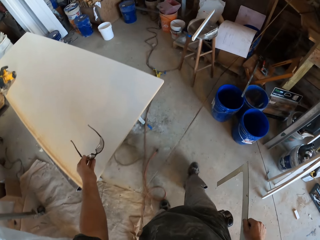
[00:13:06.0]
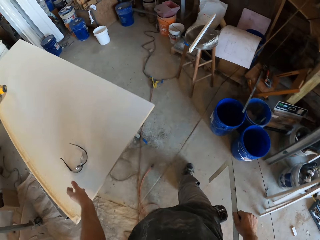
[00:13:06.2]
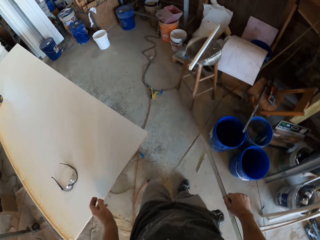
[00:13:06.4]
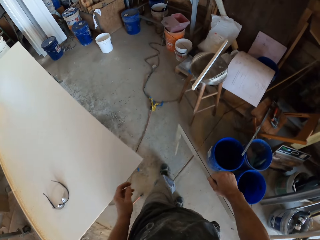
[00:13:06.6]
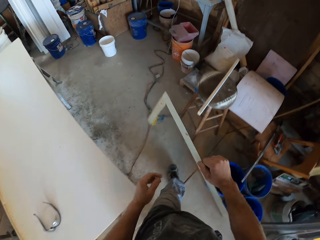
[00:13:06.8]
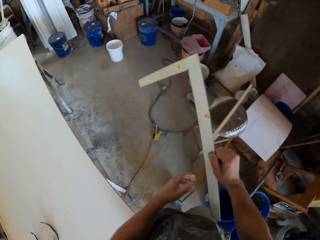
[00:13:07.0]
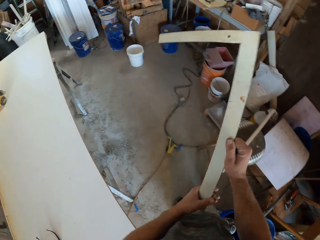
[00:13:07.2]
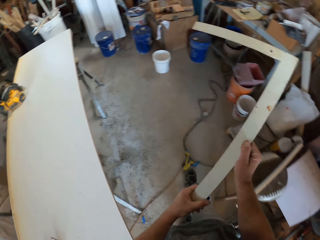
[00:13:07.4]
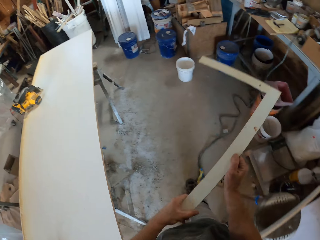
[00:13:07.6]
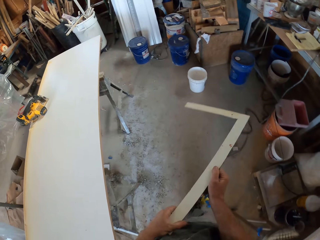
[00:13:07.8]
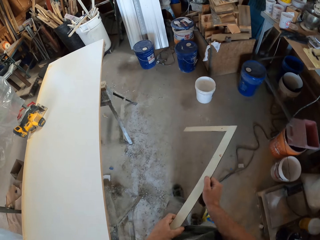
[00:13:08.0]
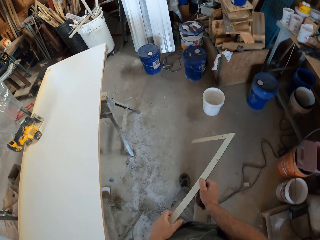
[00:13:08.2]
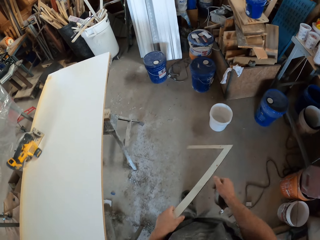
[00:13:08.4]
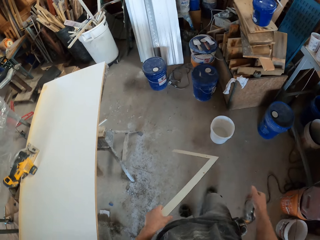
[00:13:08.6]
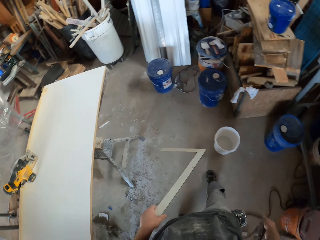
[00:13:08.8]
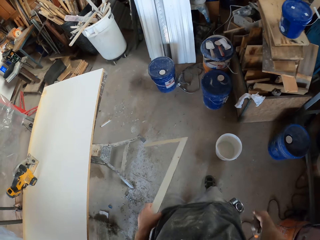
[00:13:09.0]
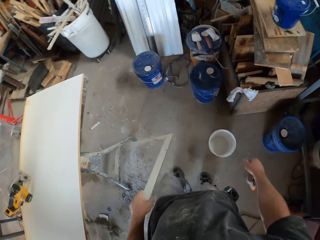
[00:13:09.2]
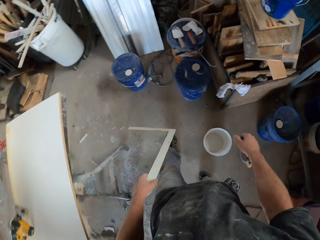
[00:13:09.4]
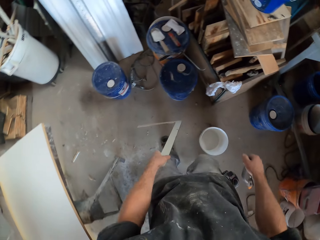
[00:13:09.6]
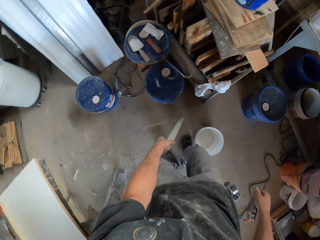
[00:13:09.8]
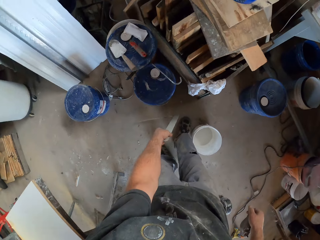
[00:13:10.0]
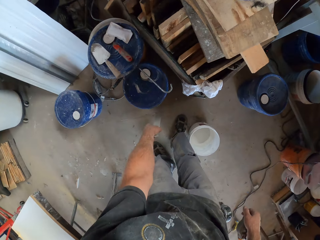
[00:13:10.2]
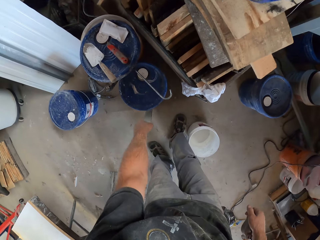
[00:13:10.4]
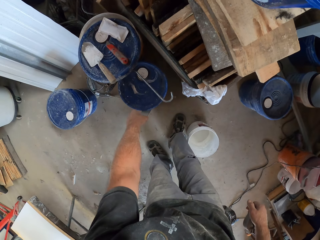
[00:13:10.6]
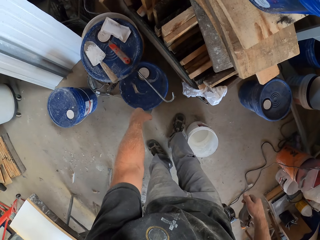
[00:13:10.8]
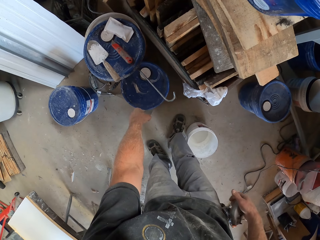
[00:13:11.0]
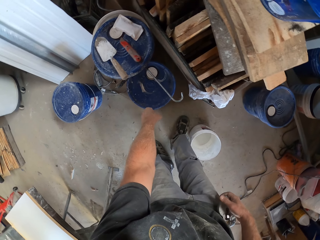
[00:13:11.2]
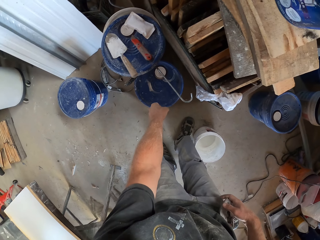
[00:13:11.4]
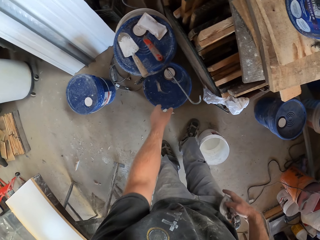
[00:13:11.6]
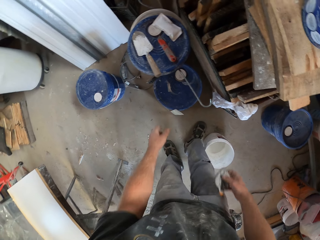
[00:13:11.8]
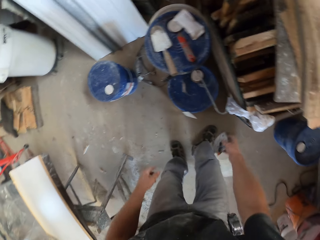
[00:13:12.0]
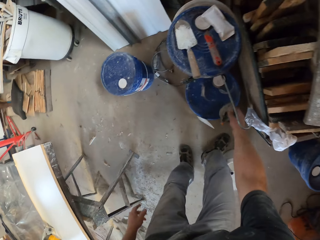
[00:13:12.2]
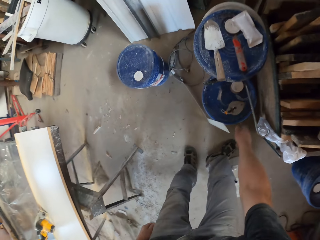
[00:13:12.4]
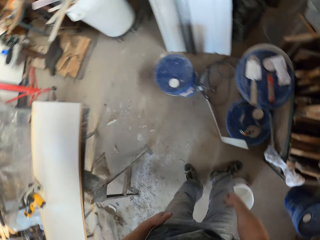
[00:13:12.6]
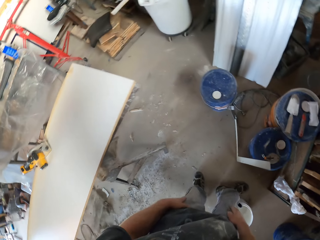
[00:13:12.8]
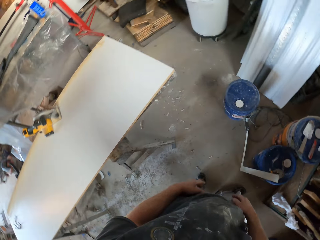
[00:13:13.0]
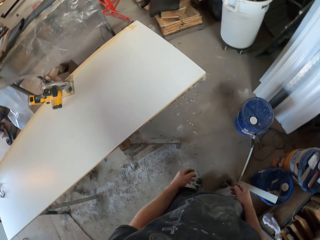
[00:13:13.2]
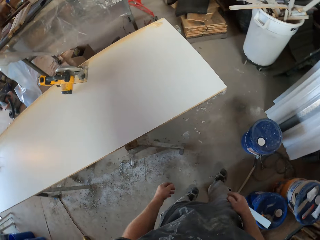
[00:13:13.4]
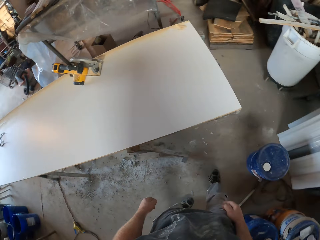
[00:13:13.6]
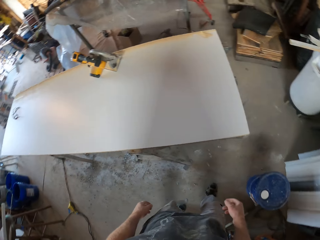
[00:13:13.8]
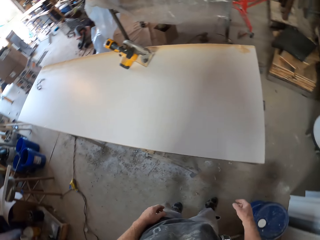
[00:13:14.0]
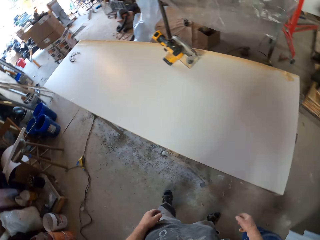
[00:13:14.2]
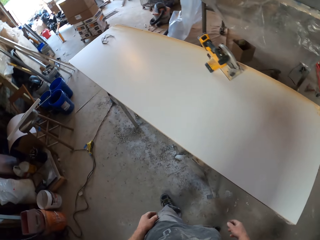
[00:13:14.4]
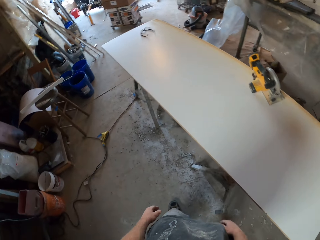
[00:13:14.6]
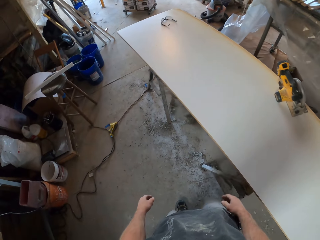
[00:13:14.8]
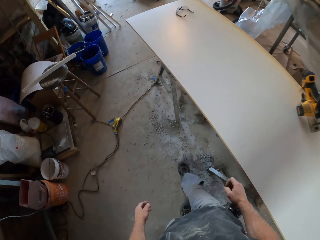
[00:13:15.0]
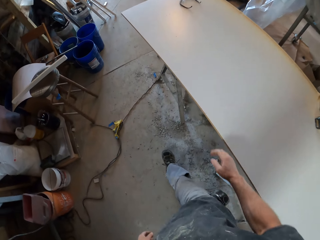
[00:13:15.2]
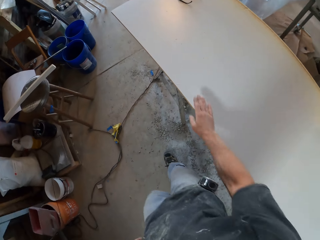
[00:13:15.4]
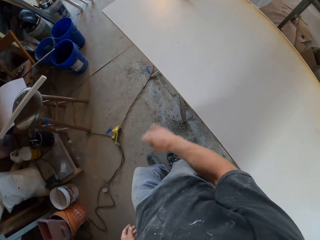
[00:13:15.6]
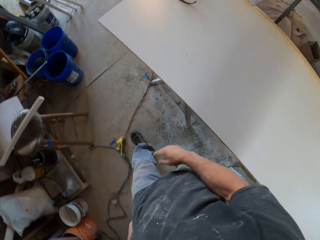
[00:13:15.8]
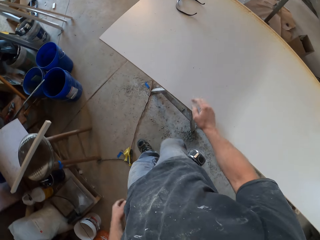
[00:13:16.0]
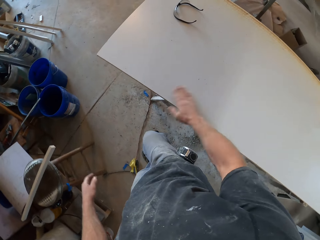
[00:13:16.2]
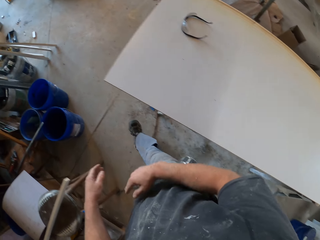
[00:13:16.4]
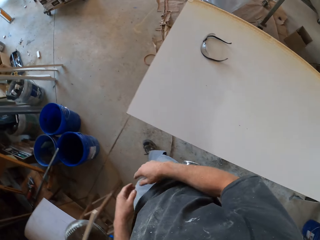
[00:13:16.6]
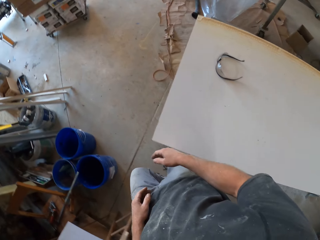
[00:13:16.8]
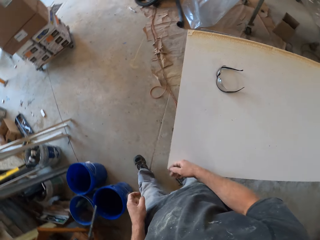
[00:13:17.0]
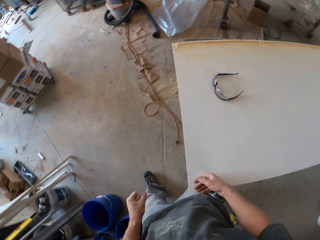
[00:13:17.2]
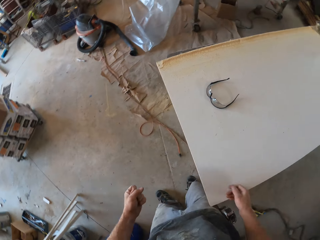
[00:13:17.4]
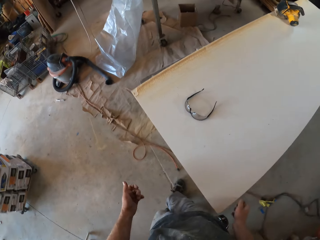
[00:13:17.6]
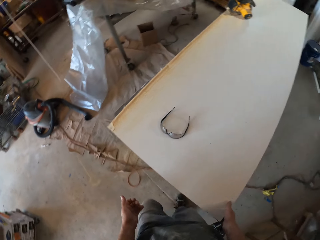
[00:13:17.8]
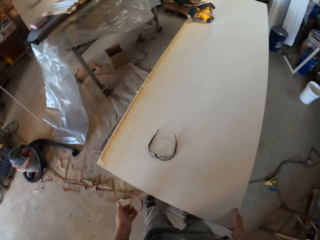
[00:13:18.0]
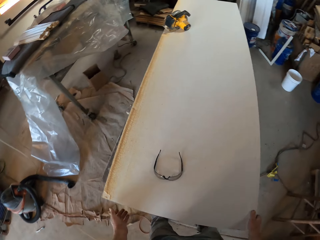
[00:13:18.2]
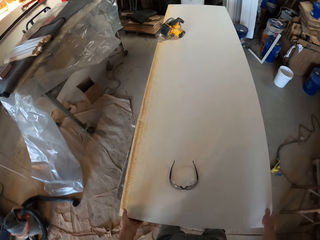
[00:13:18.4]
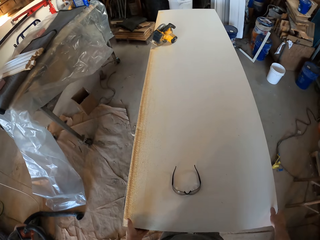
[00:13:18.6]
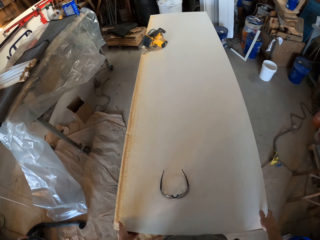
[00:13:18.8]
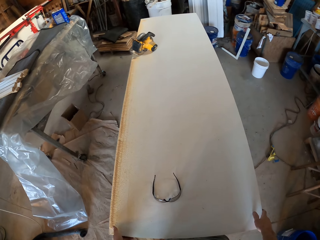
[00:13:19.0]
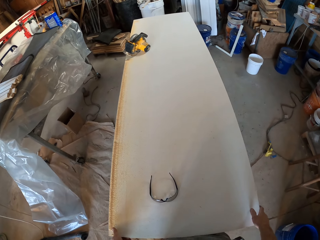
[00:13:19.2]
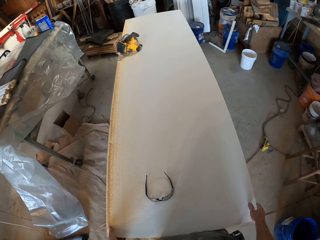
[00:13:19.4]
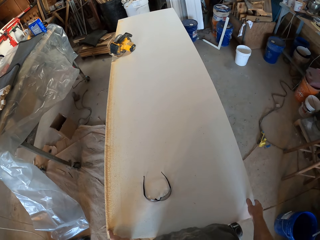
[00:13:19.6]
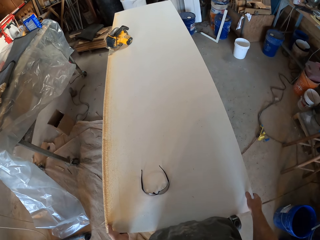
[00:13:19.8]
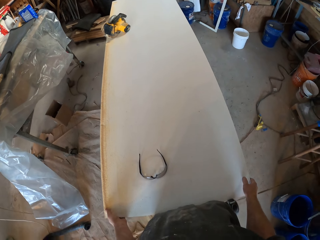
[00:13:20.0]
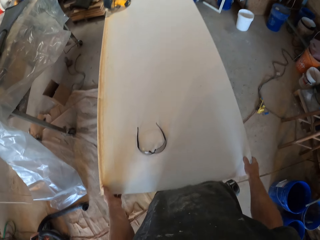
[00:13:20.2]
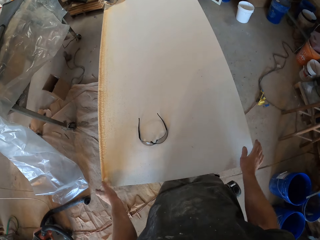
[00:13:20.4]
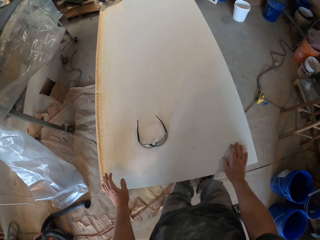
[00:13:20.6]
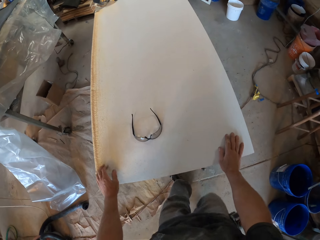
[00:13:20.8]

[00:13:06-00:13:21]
The camera wearer removes the goggles. They put the goggles on the board. They walk in the workshop. They hold the square ruler with both hands. They hold the square ruler with one hand. They walk in the workshop. They put the square ruler beside the bucket. They put the mask on the bucket. They walk towards the board. They turn around. They walk near the board. They wipe the board. They walk near the board. They touch the board and move the board.

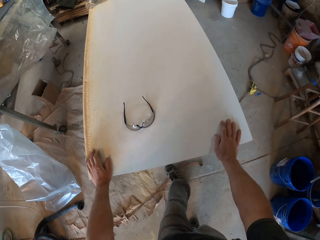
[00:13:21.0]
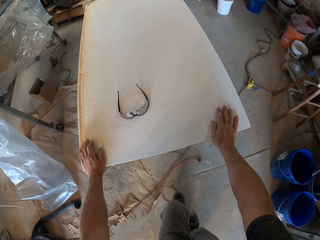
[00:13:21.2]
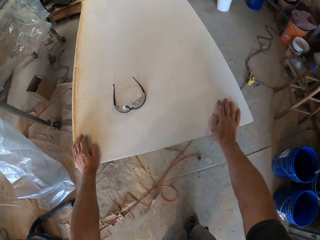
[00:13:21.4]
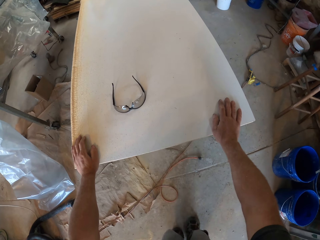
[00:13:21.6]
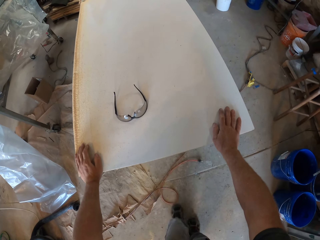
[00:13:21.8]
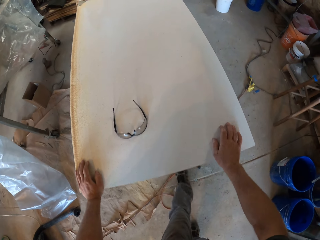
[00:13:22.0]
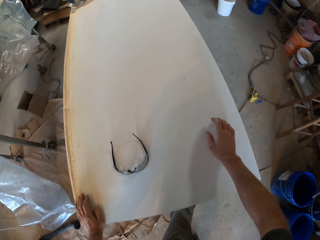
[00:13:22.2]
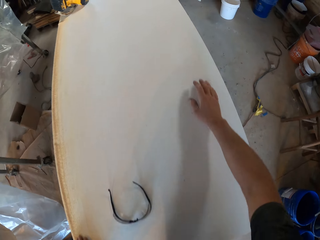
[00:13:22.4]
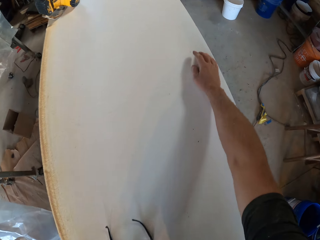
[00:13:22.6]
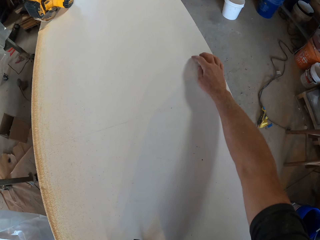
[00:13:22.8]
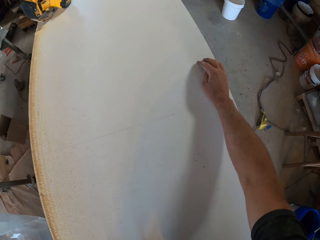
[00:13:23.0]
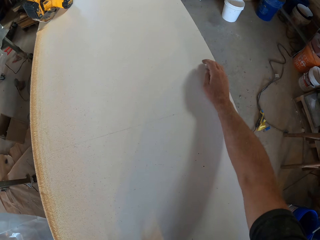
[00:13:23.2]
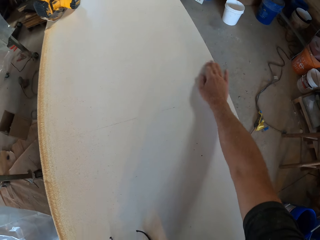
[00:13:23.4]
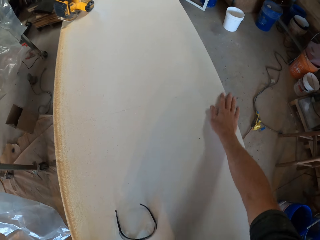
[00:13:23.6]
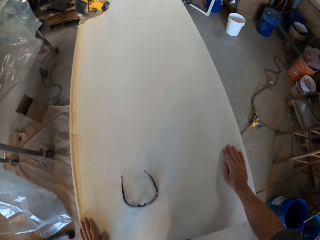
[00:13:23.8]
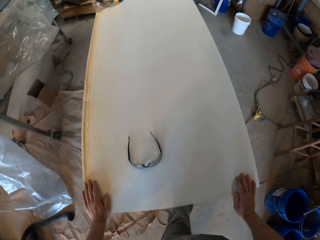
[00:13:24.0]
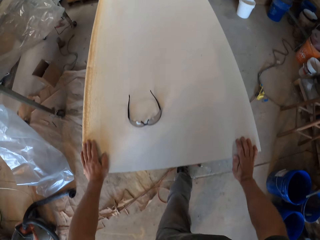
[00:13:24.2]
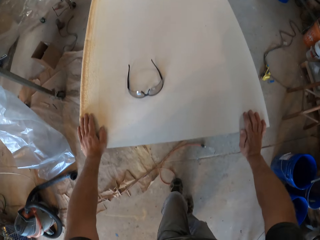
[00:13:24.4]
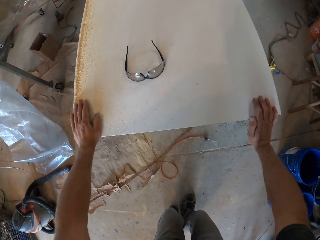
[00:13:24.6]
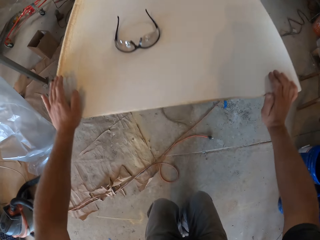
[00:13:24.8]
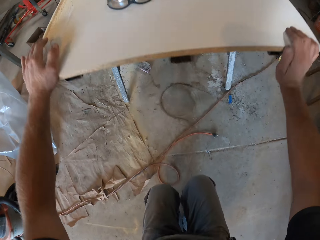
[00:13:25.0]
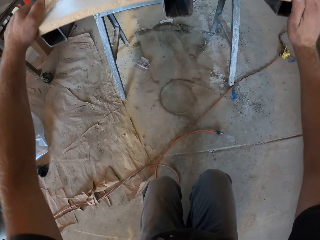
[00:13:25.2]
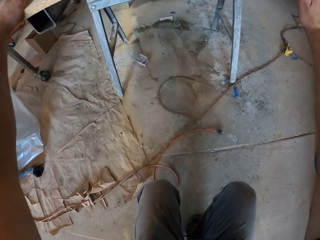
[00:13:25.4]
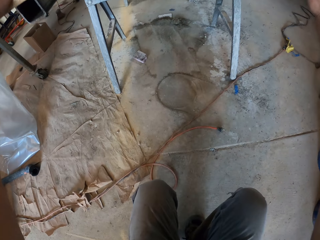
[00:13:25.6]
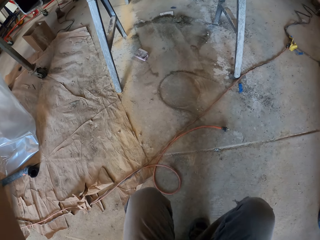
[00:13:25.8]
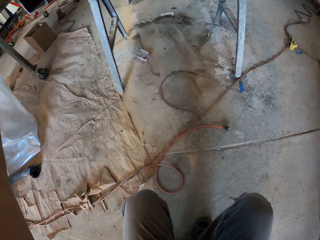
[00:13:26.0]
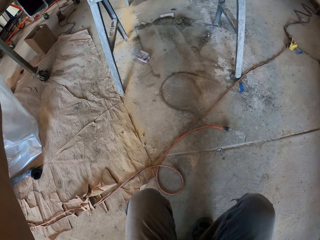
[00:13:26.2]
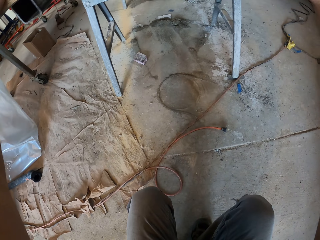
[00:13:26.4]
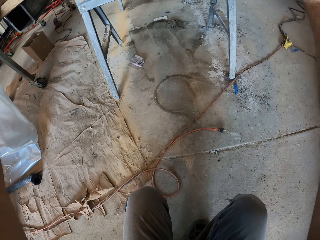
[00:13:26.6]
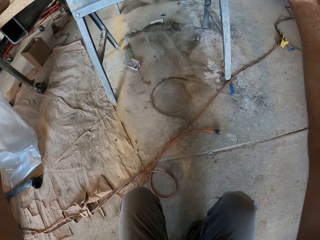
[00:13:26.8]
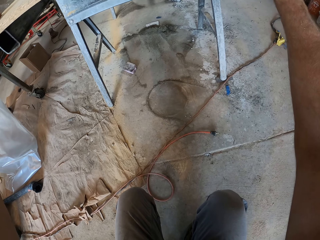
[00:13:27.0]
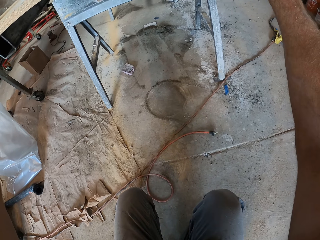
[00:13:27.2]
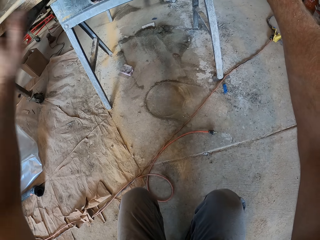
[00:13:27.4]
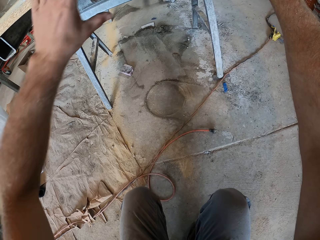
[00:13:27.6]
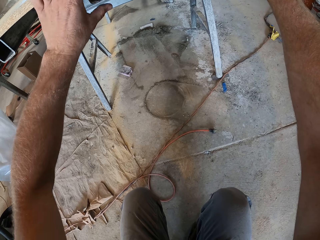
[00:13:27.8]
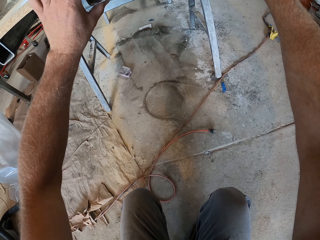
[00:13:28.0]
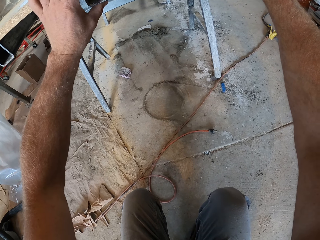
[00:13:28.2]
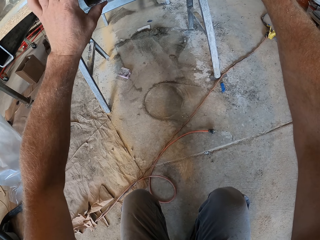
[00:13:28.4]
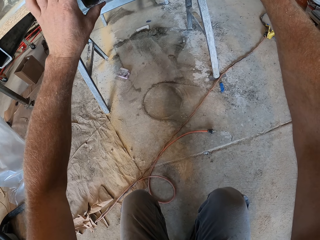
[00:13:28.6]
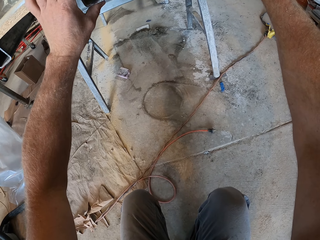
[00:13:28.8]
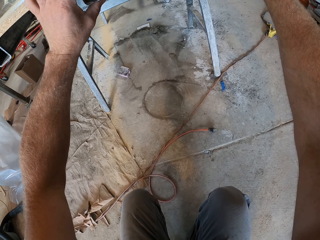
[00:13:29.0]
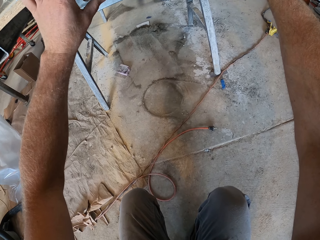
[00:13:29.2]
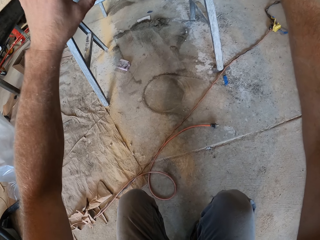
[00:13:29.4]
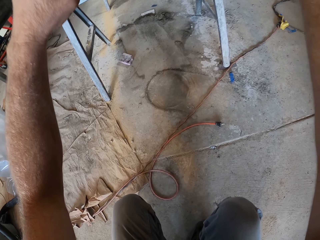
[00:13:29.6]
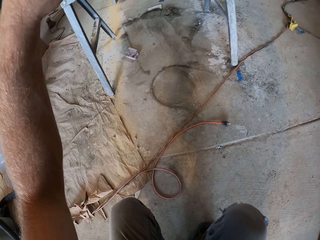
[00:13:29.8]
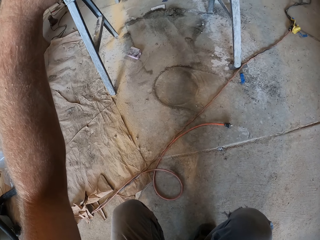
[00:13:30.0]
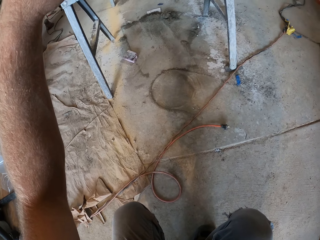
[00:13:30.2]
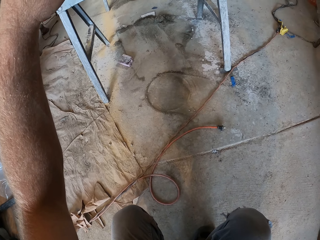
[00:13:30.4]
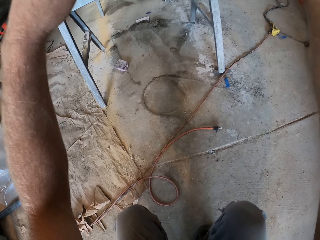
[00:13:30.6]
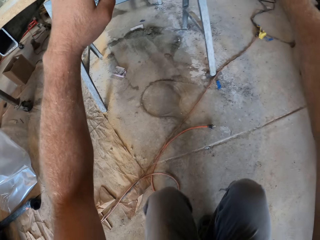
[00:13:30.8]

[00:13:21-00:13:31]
The camera wearer touches the board. They look at the wood. They remove something from the board. They hold the board. They bend down. They touch a metal bar.
